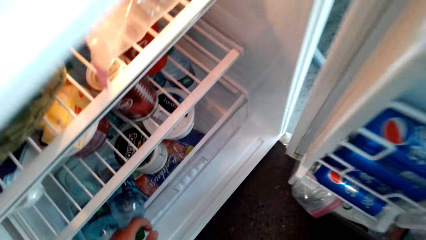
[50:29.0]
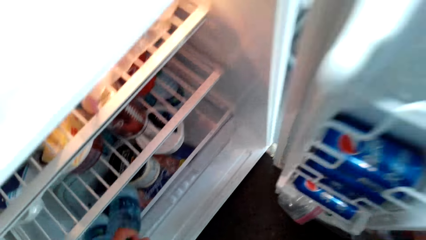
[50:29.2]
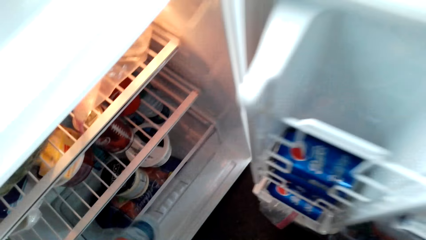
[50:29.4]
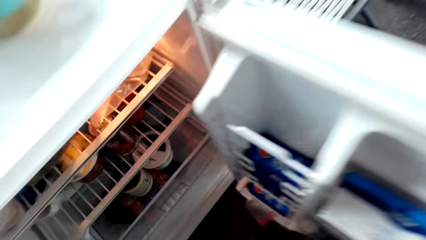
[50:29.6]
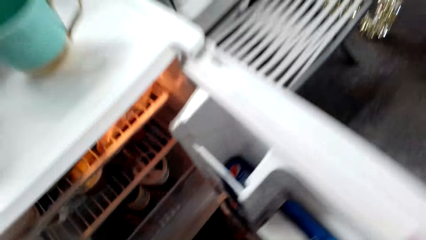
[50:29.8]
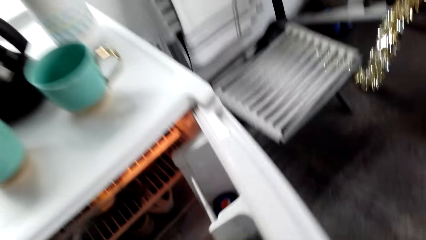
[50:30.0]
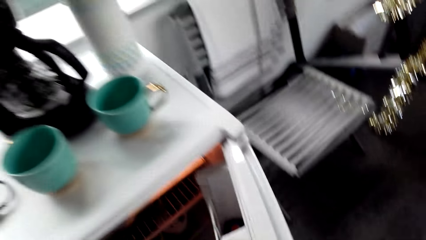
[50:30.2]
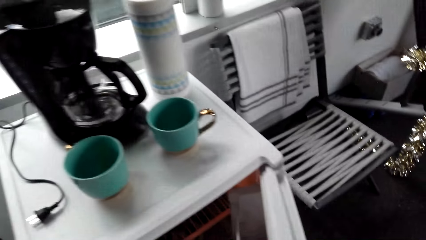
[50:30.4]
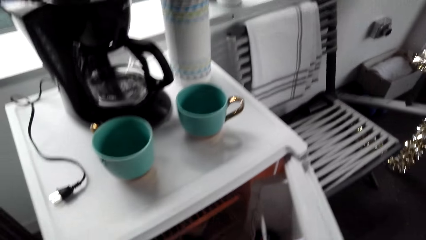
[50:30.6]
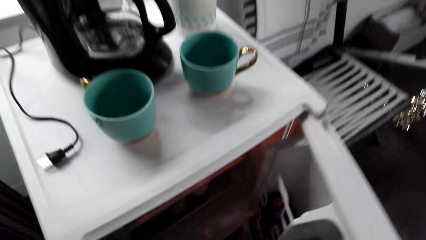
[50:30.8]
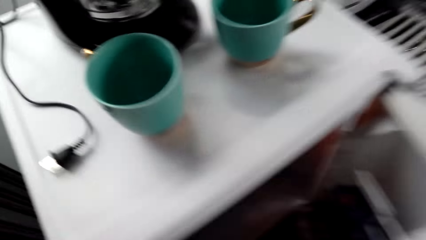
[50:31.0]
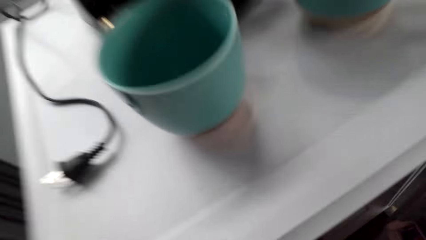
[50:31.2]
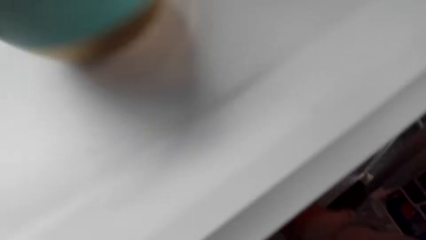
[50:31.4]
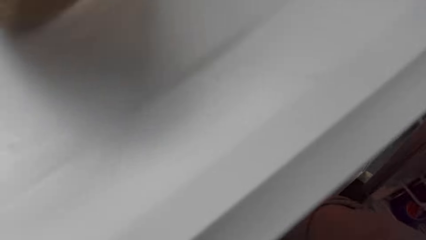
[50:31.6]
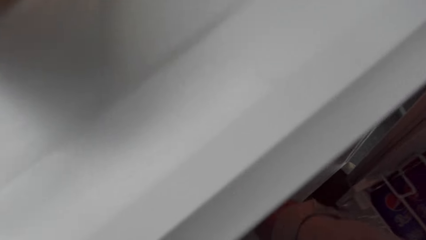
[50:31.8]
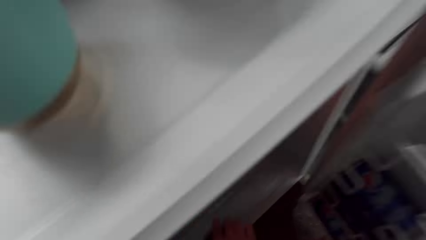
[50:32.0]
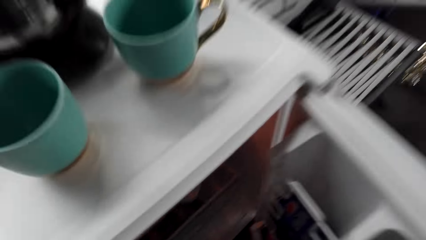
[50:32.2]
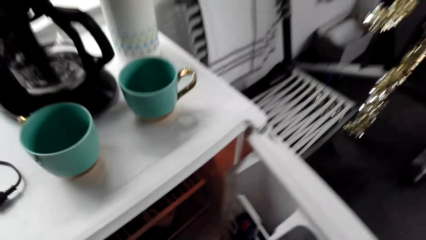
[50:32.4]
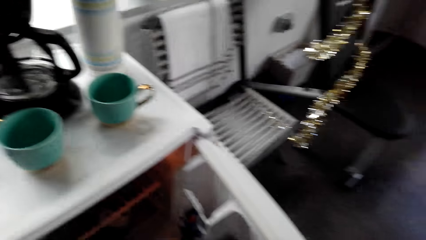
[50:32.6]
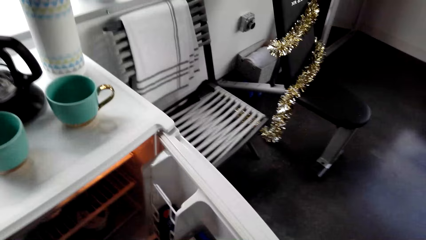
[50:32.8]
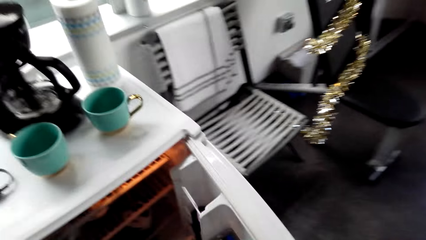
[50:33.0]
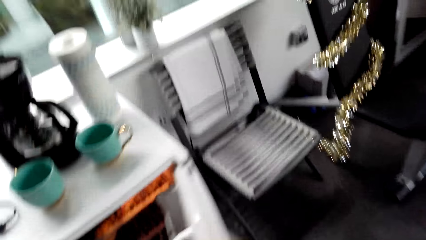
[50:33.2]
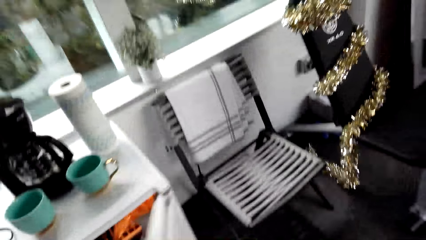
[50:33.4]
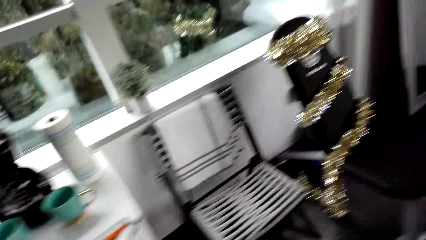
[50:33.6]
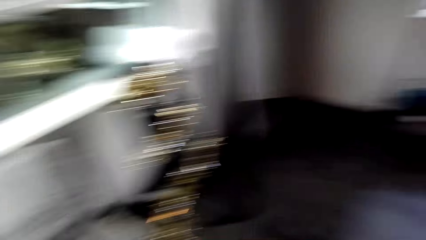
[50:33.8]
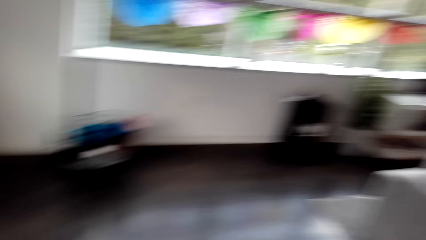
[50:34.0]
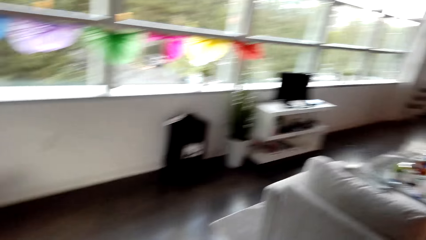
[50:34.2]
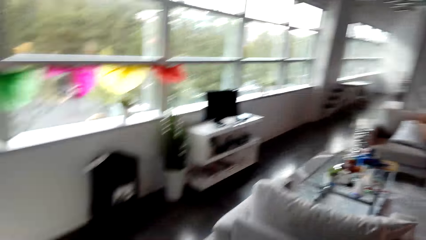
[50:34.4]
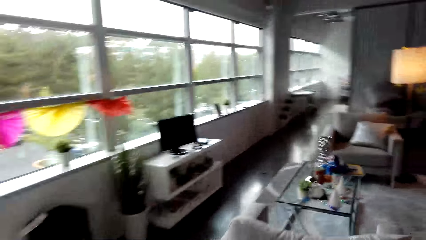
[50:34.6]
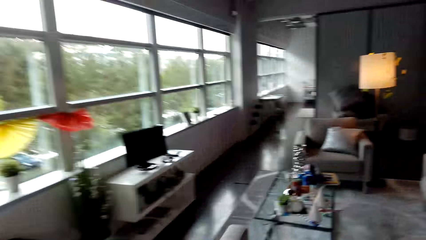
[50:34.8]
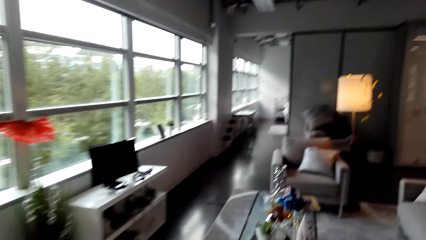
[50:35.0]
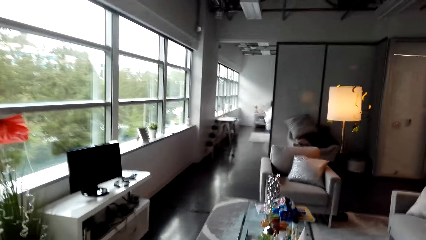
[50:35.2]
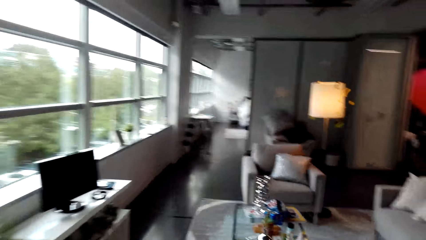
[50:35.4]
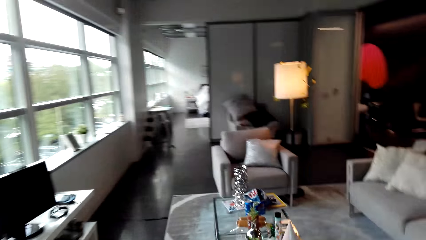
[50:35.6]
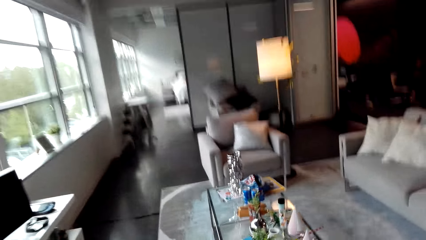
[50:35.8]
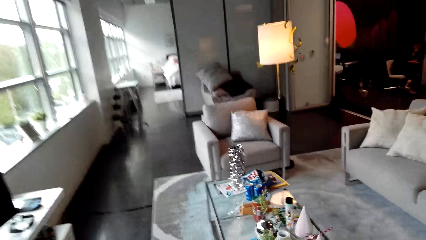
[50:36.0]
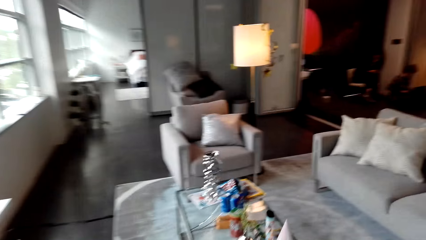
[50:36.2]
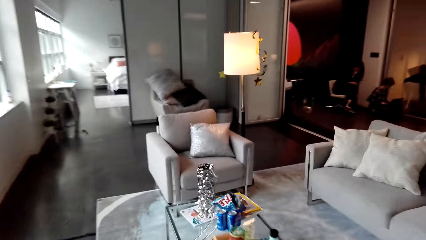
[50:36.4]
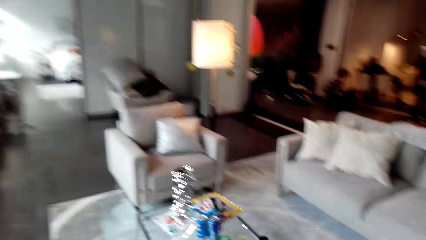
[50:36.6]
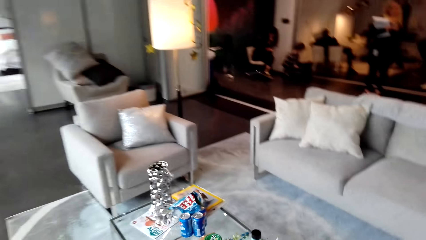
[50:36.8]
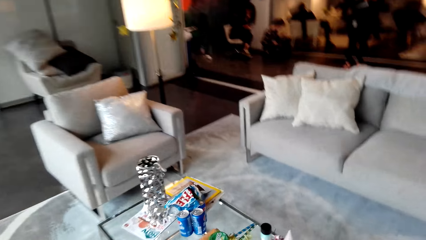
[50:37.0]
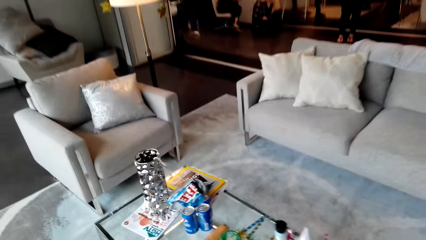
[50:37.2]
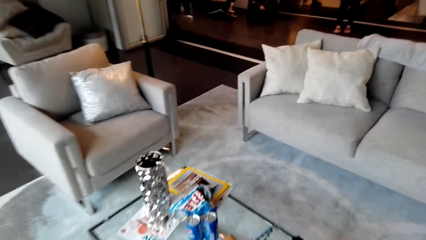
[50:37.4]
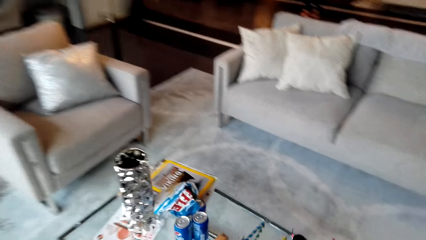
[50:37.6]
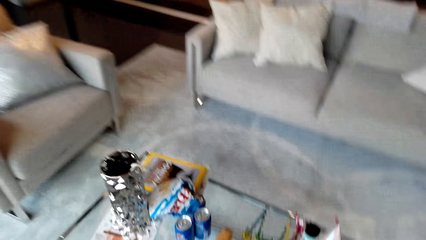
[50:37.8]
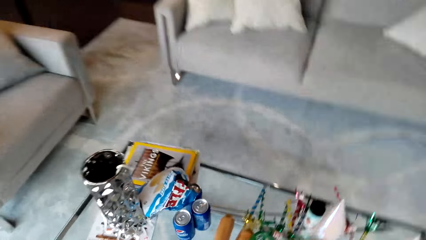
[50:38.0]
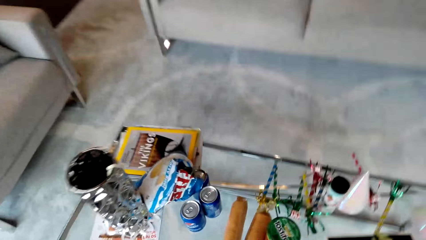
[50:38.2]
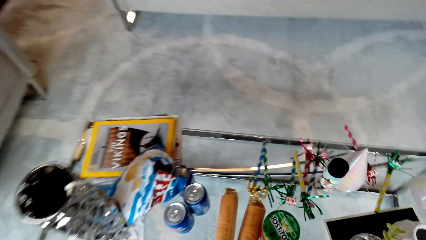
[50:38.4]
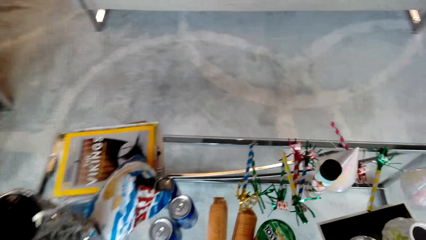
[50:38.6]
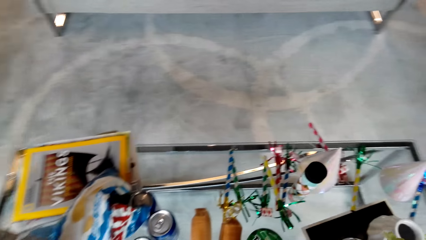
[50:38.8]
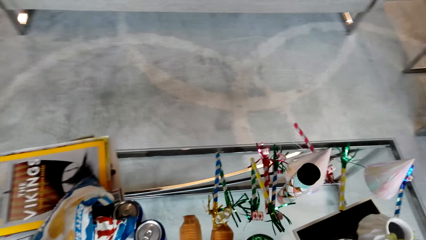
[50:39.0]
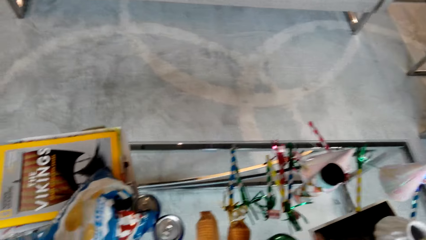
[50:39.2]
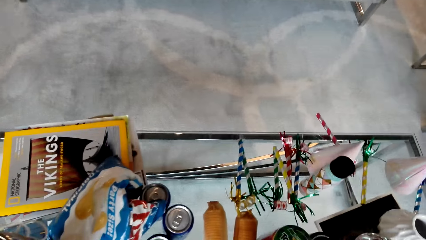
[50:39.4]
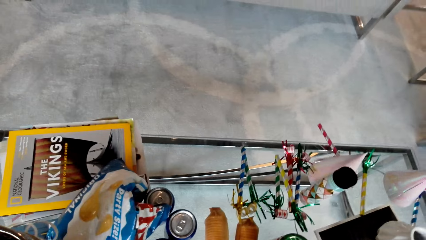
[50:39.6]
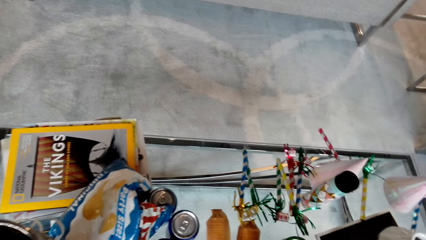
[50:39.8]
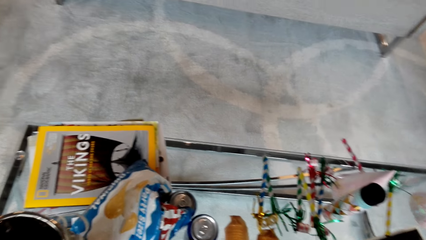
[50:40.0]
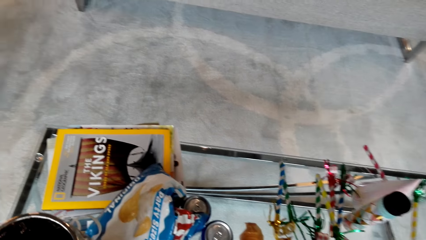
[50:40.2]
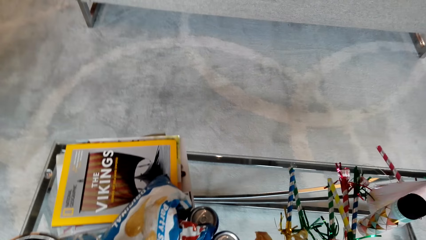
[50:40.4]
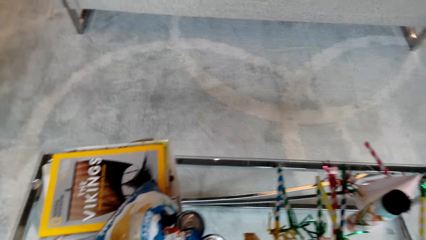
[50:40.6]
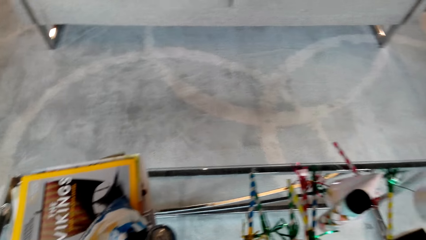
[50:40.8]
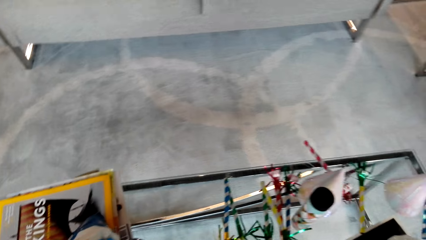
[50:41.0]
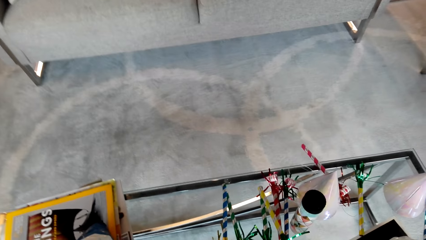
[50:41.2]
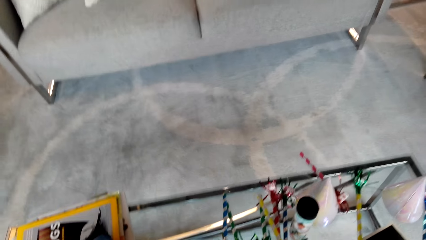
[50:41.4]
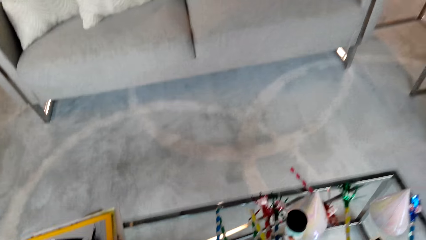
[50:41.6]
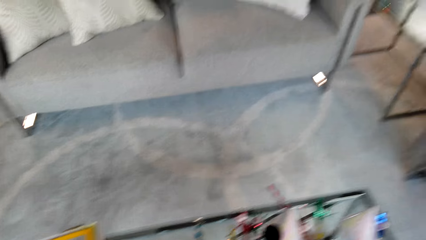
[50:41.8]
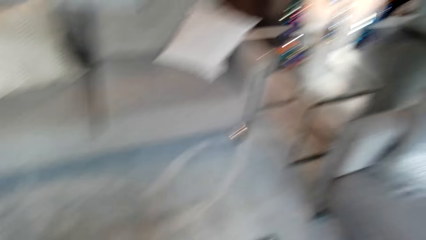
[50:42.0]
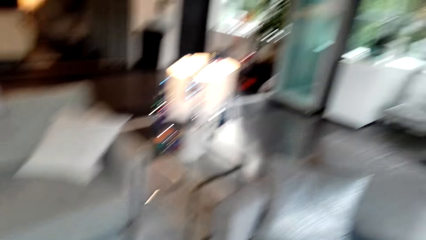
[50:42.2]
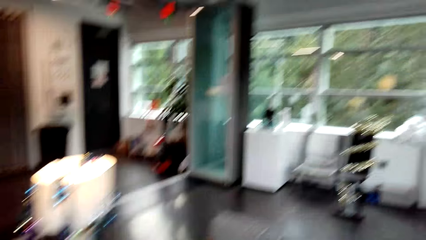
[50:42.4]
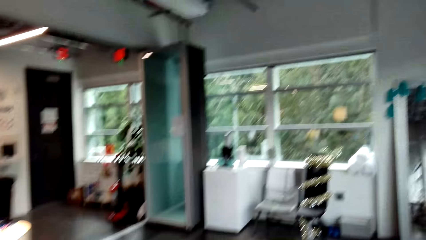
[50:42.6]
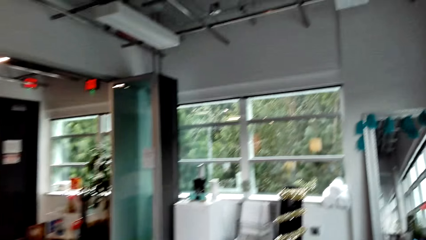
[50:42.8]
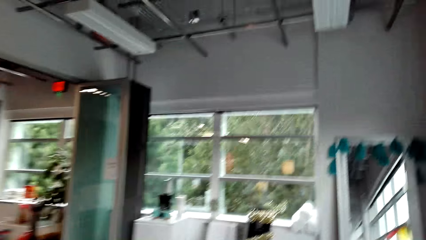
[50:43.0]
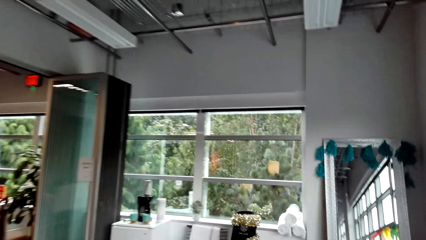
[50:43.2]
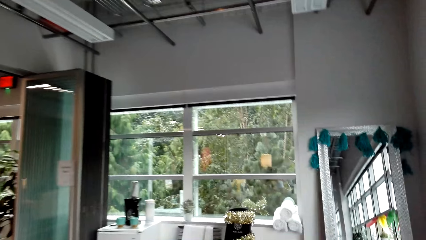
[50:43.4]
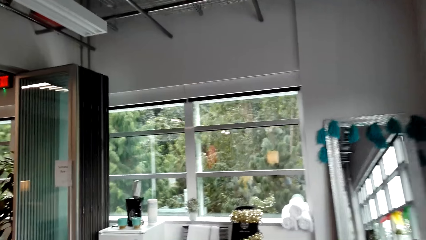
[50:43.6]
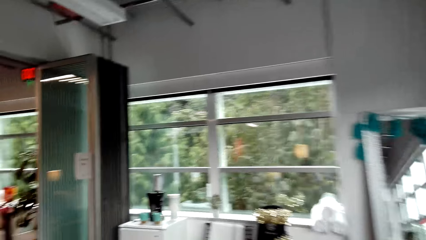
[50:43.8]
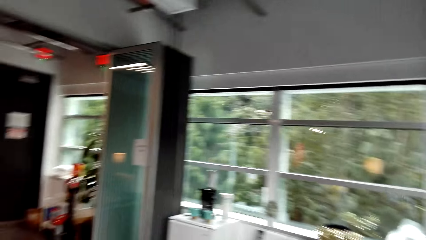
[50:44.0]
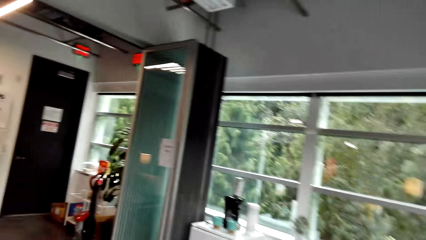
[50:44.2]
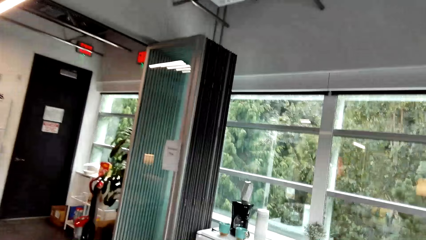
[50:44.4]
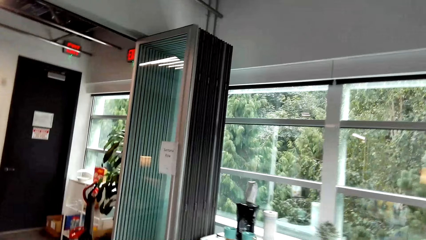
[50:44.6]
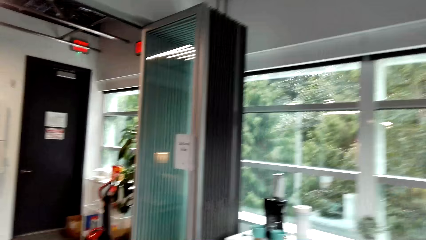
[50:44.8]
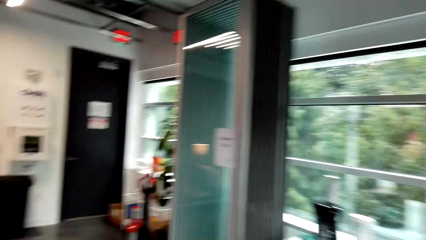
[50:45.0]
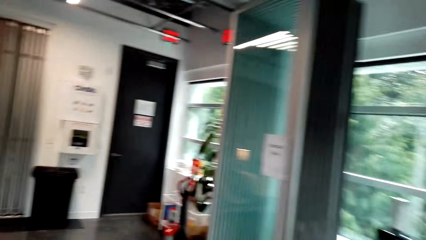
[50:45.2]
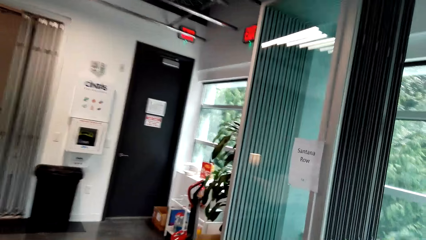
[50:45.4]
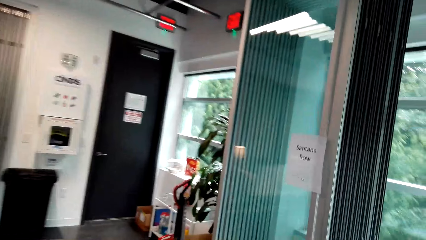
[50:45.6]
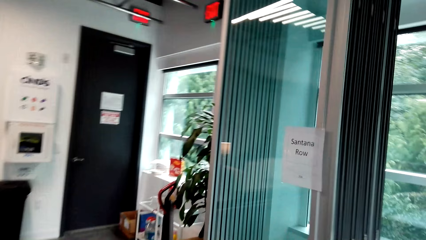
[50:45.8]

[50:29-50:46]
The camera wearer takes two bottles of water. They close the fridge, walk, put the water bottles on the table, and walk.
